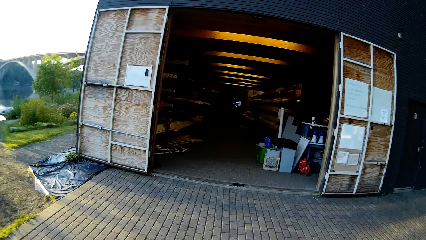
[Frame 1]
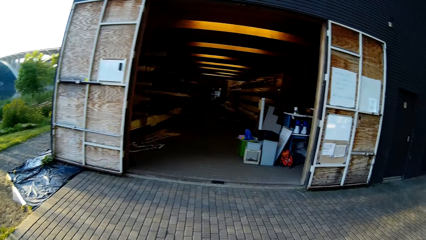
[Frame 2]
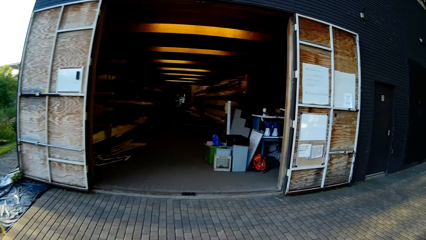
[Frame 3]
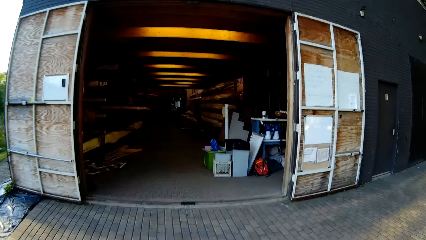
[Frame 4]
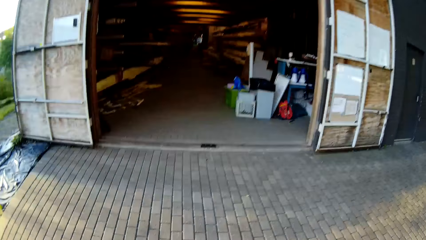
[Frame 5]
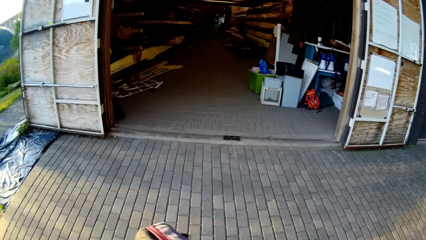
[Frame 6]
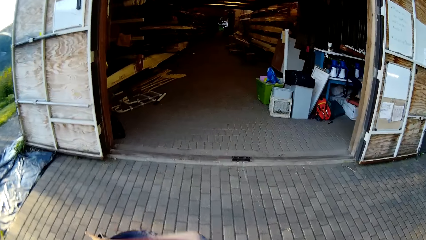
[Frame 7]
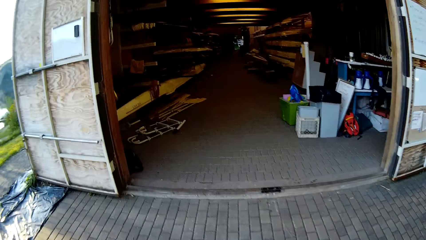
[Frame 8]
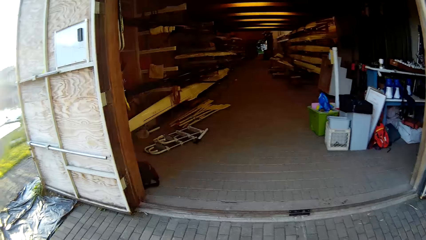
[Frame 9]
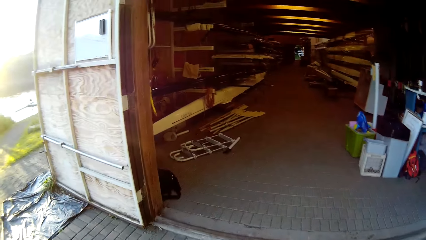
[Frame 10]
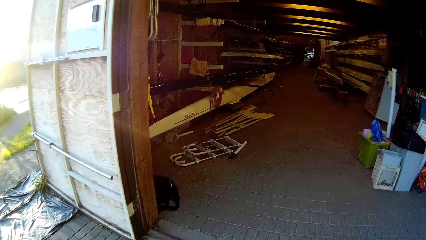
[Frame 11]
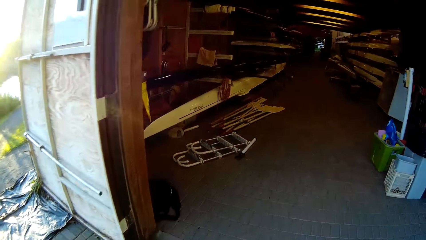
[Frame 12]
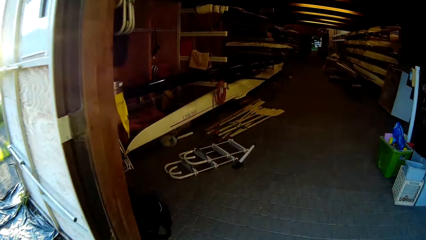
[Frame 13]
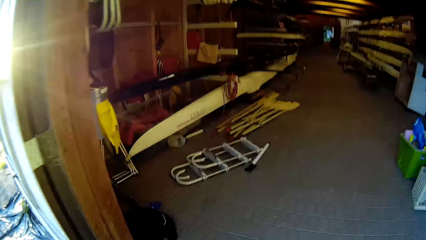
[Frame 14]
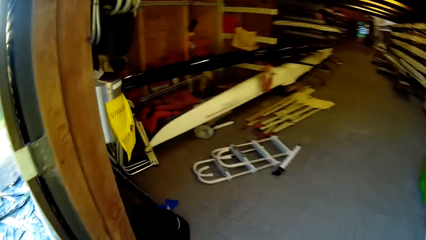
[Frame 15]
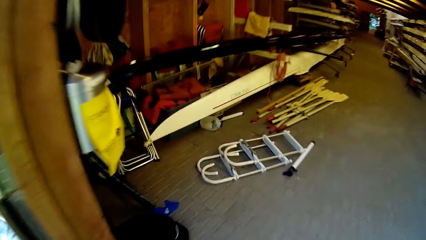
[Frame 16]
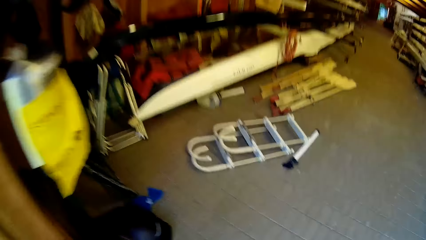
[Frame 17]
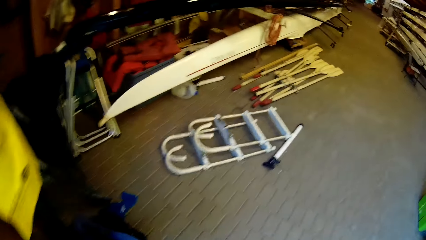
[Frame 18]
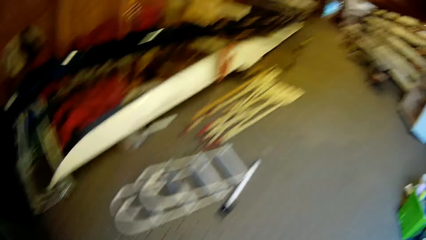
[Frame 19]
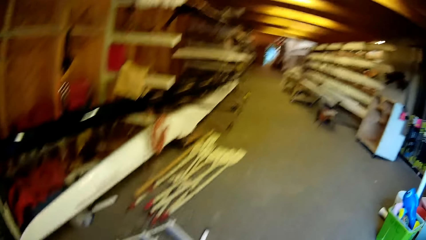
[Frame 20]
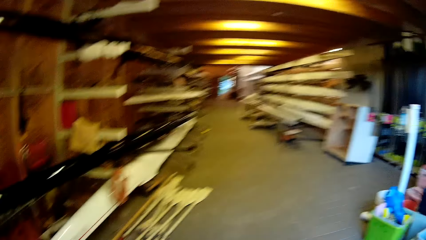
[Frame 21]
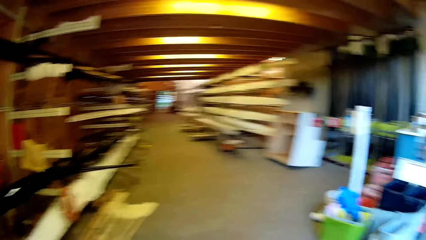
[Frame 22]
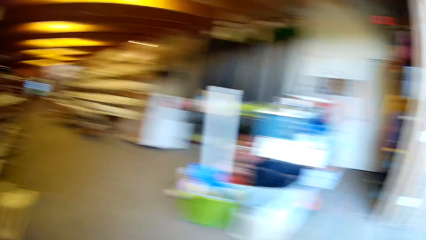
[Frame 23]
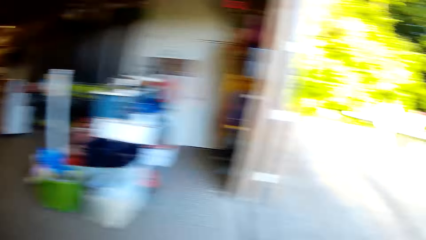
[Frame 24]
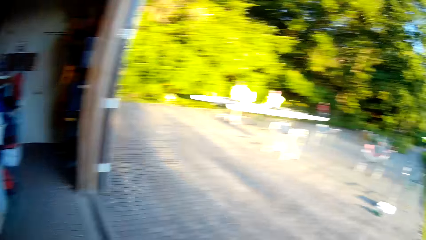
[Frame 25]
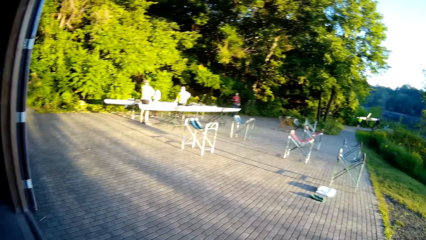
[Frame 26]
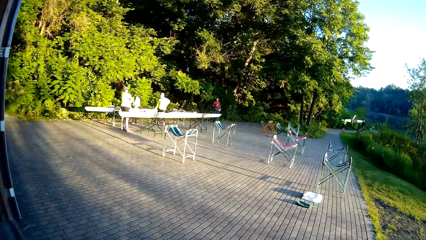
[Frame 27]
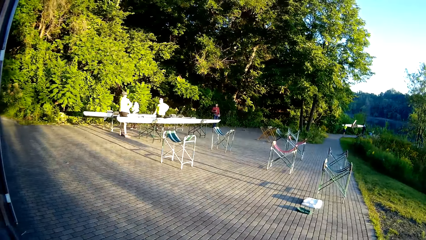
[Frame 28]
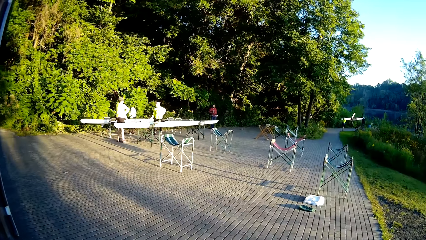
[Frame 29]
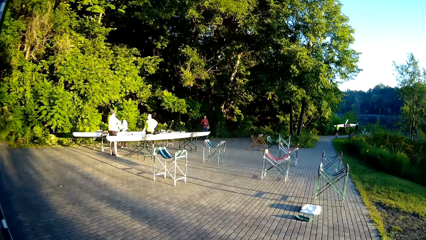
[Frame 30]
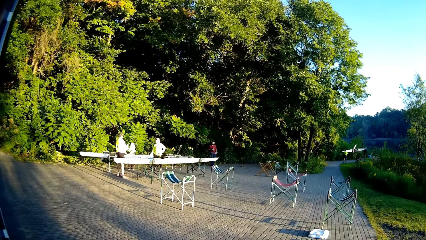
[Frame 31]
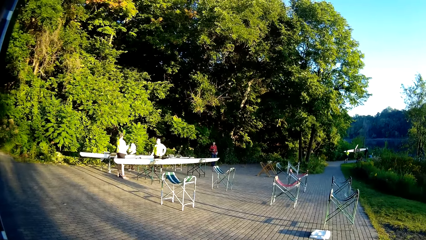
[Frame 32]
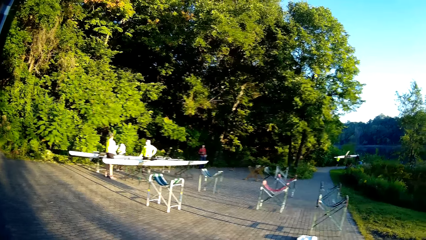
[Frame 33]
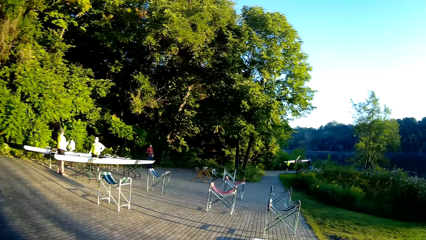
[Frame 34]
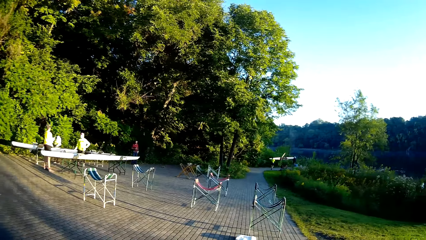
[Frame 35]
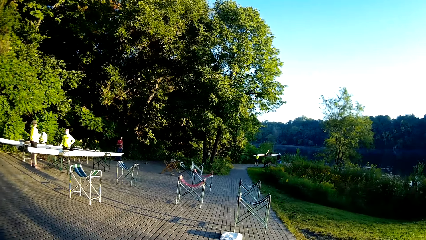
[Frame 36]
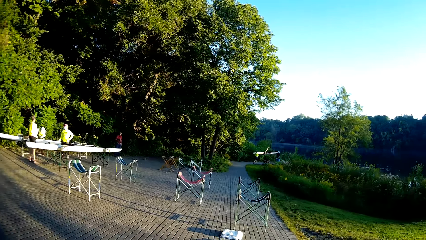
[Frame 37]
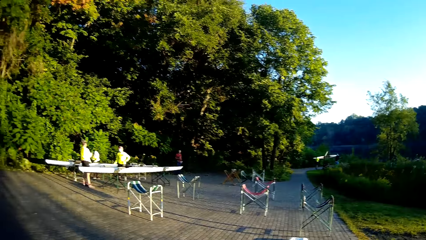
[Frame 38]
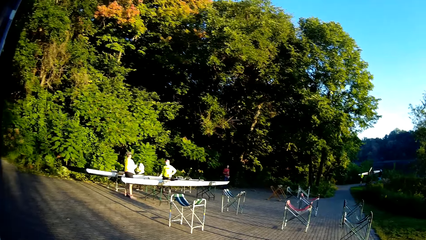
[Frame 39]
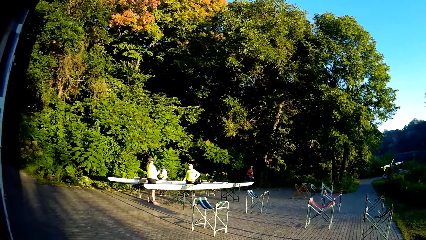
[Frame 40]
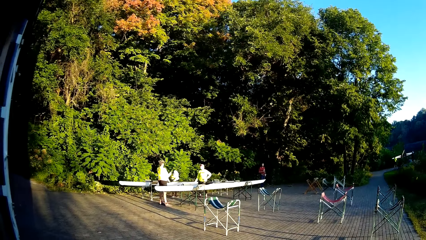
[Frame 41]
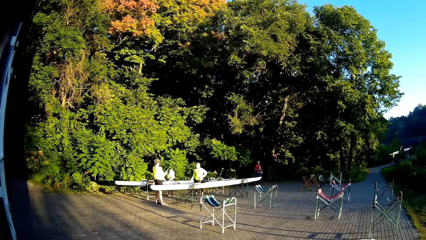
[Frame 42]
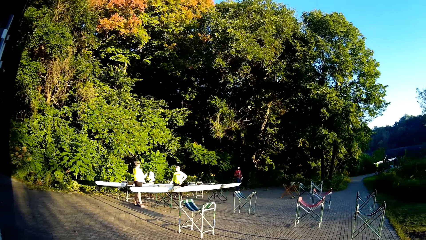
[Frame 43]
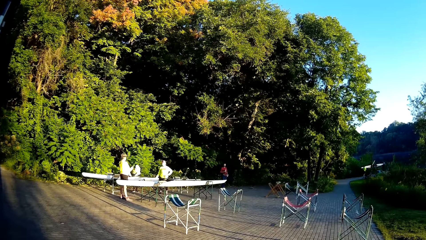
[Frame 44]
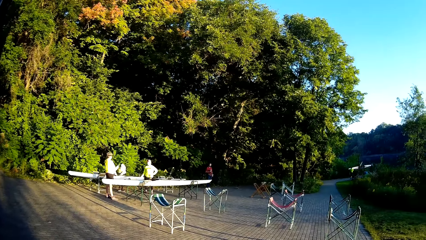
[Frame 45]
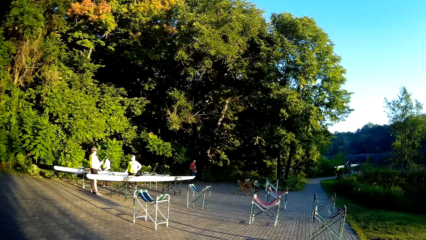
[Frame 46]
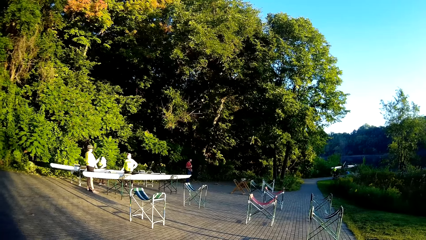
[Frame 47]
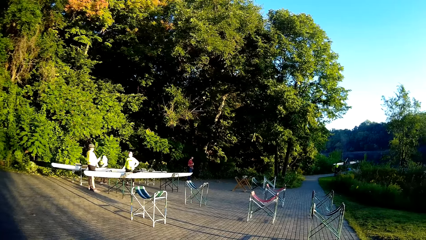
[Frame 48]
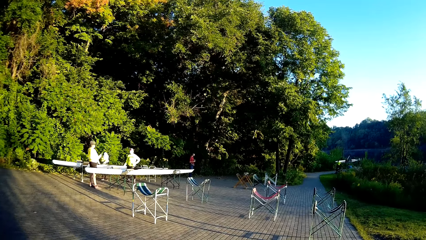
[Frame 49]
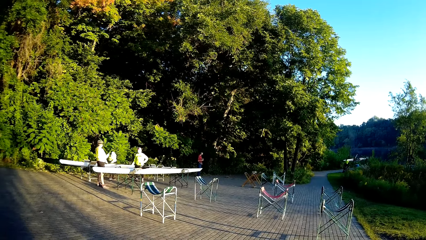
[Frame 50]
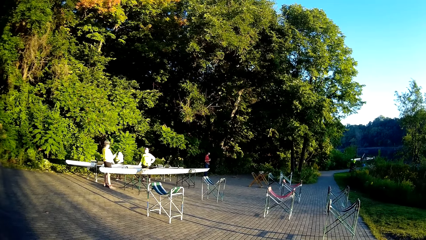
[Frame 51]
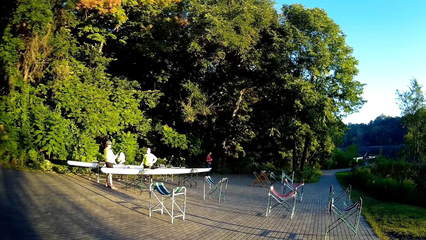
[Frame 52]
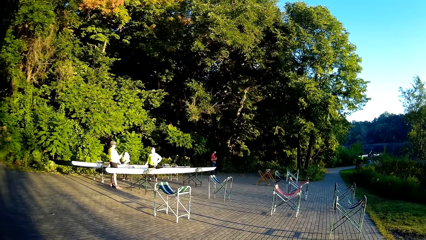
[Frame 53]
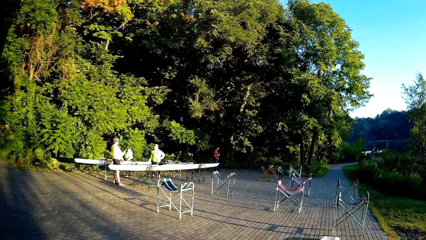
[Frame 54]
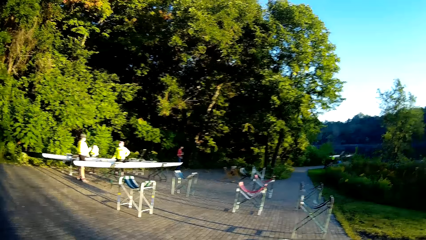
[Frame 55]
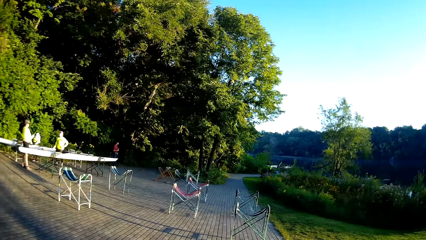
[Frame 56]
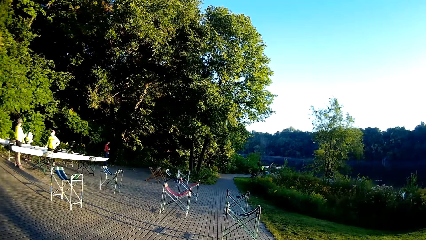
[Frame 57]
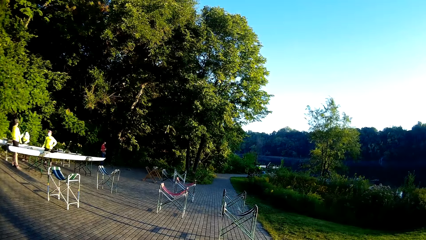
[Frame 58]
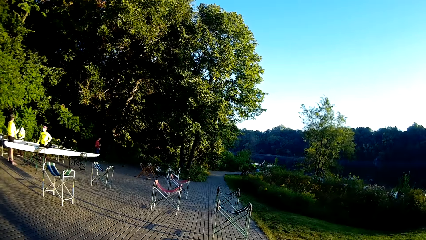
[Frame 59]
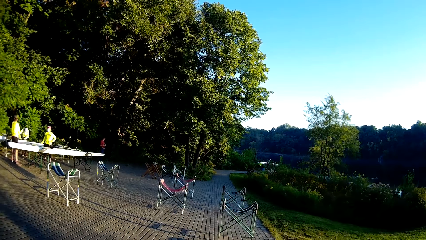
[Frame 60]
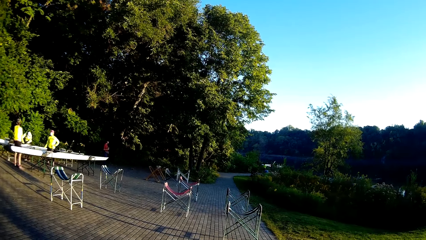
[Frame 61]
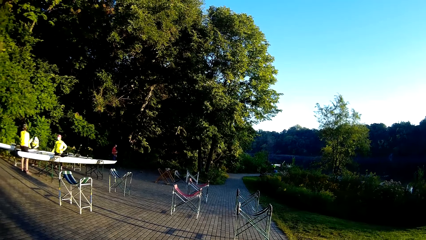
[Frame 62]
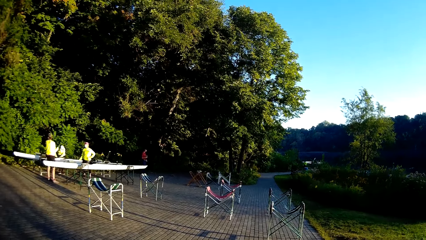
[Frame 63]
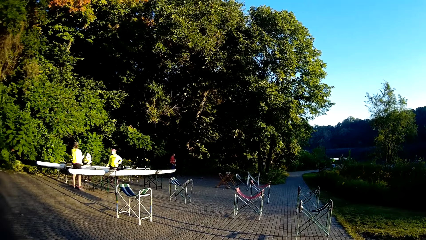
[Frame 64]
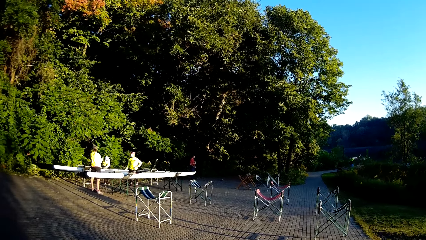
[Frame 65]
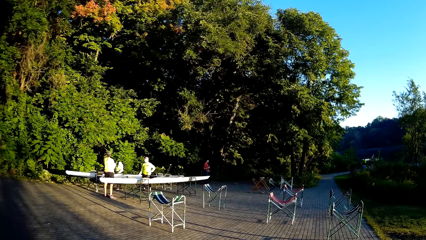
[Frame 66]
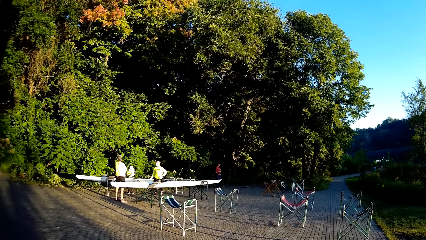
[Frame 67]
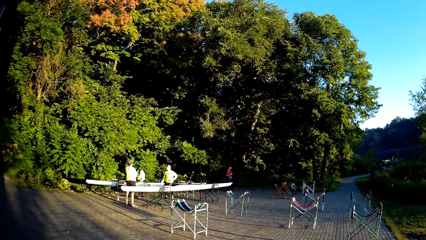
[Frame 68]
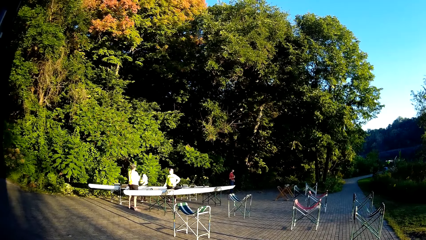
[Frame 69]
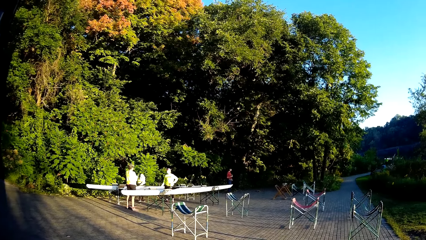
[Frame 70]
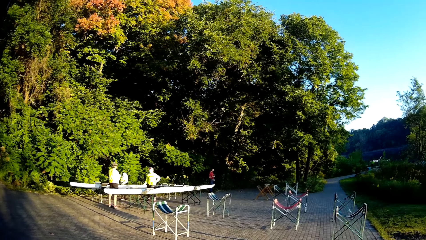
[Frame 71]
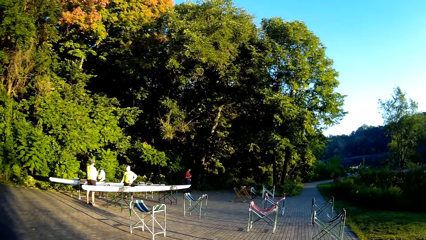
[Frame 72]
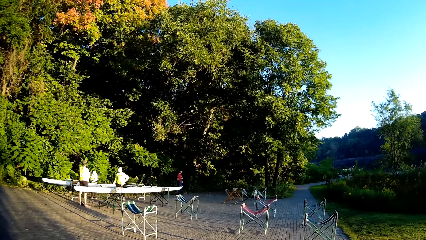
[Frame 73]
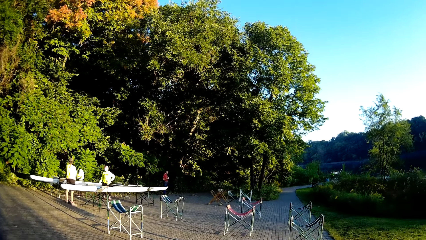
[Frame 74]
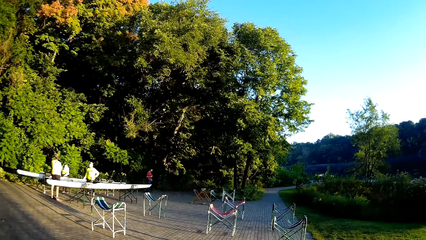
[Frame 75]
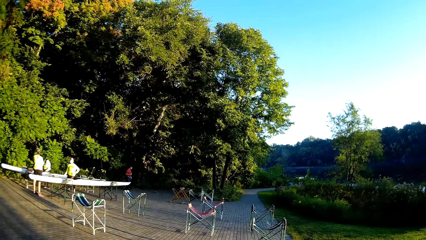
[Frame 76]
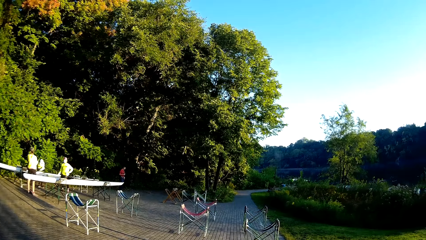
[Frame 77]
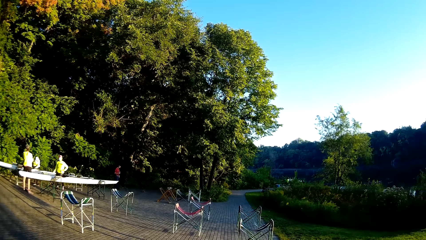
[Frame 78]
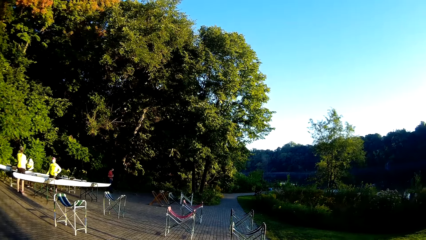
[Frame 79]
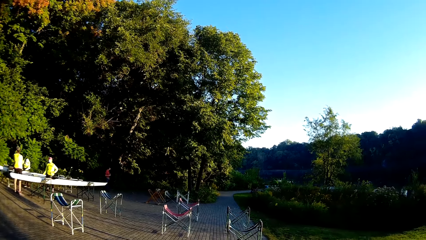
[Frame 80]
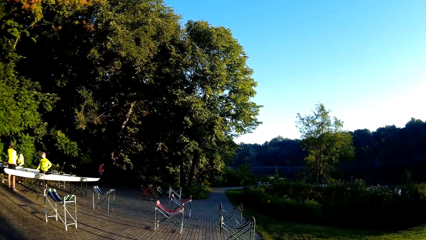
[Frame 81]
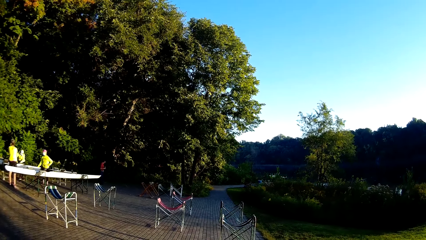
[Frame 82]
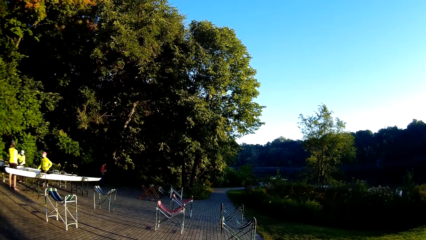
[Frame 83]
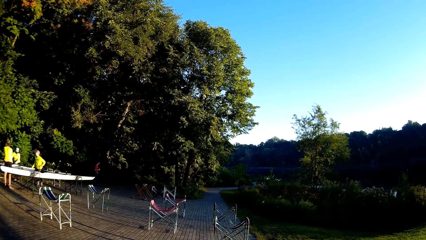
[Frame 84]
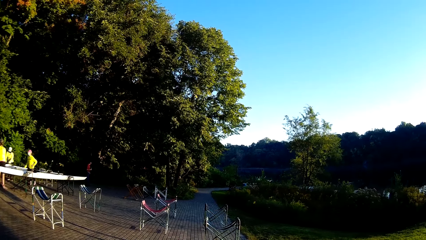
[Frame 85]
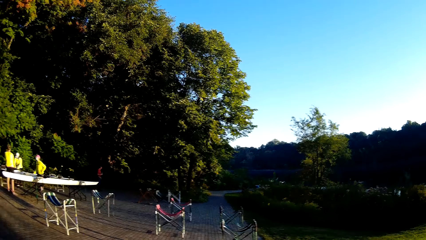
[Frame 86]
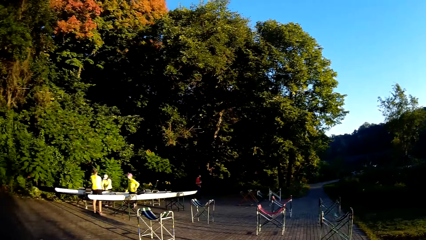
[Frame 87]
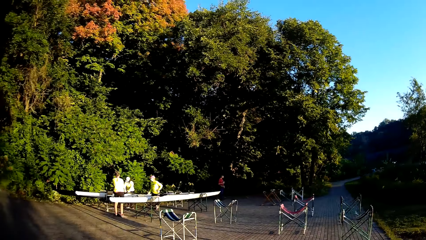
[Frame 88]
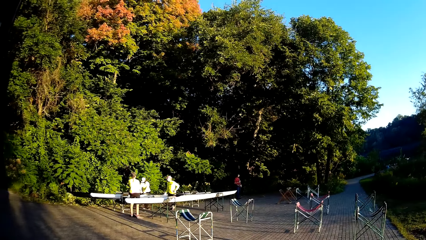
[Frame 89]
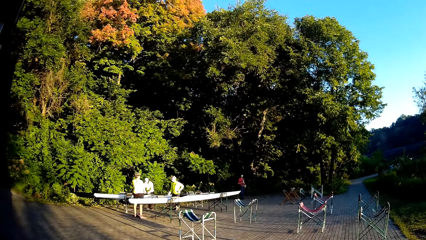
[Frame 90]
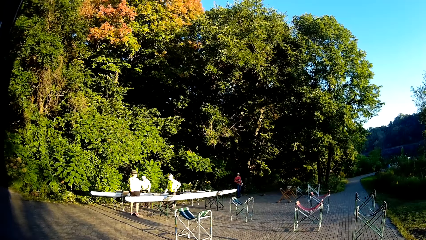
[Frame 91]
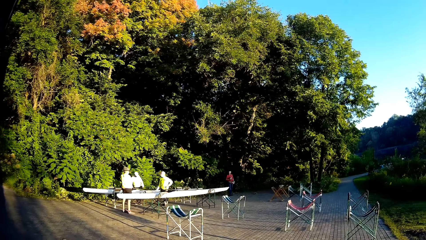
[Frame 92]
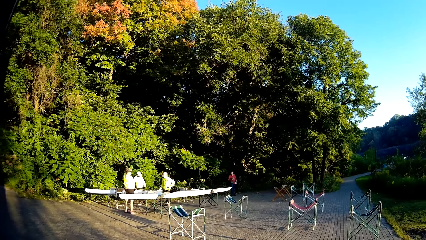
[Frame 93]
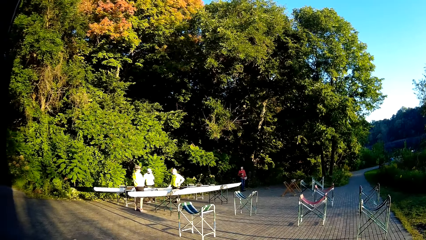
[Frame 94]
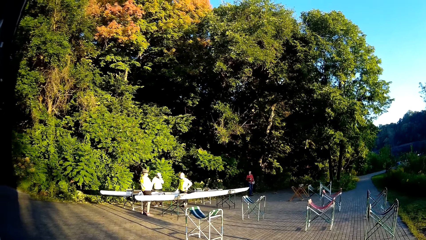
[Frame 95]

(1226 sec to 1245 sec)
The camera wearer walks in a building. They walk on the pavement. They stop. They look at the chairs.
